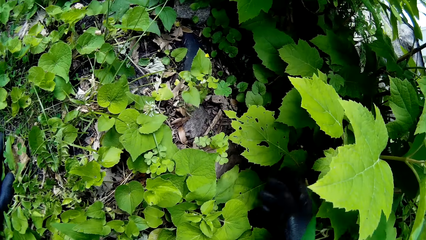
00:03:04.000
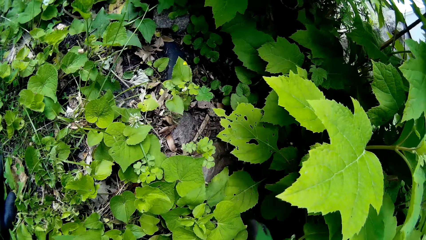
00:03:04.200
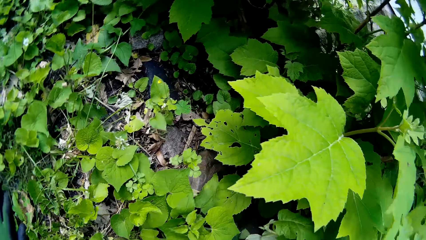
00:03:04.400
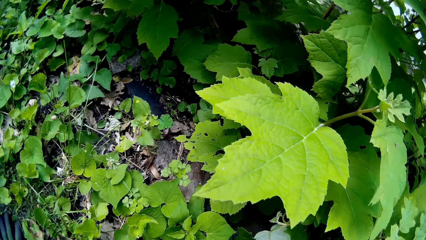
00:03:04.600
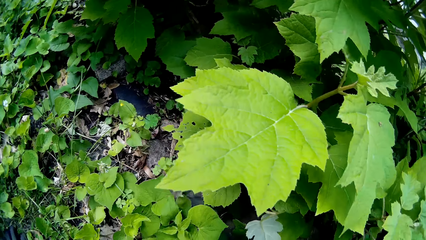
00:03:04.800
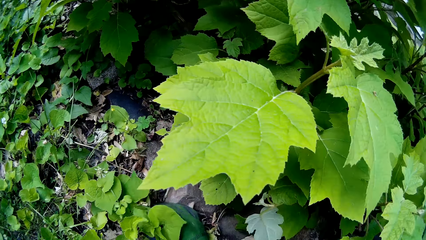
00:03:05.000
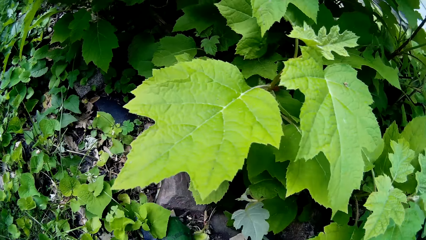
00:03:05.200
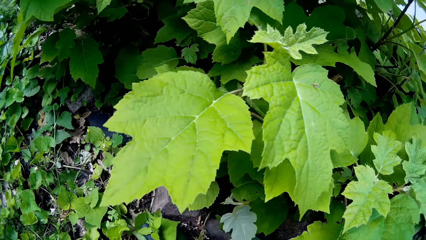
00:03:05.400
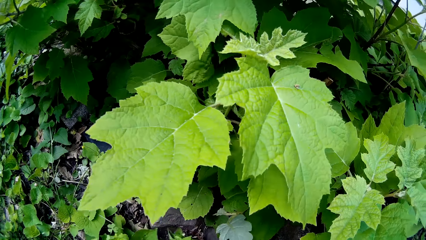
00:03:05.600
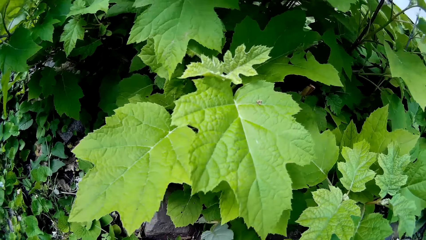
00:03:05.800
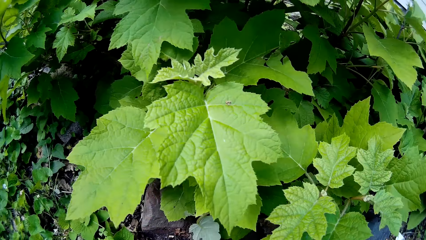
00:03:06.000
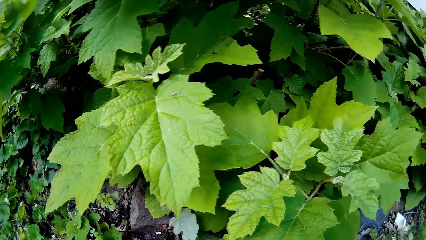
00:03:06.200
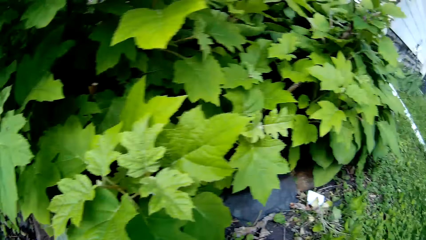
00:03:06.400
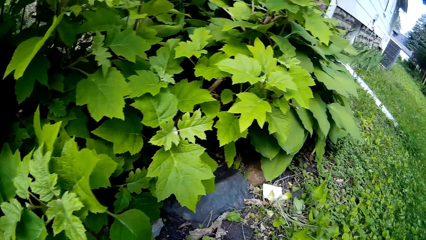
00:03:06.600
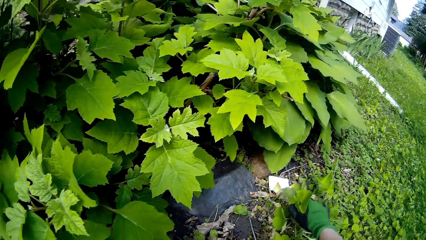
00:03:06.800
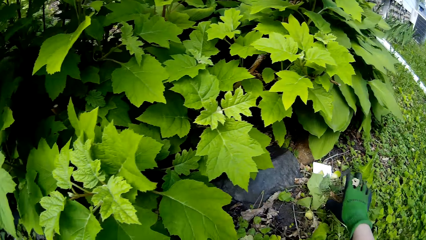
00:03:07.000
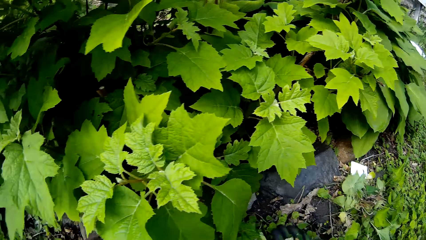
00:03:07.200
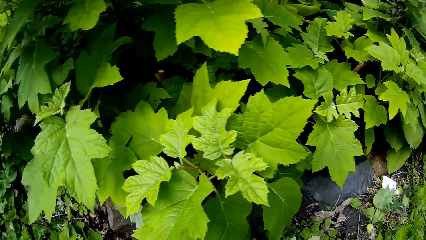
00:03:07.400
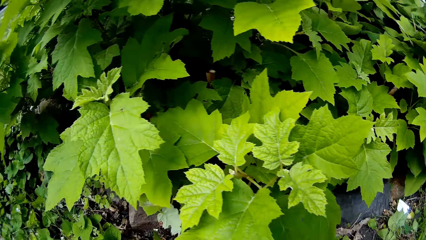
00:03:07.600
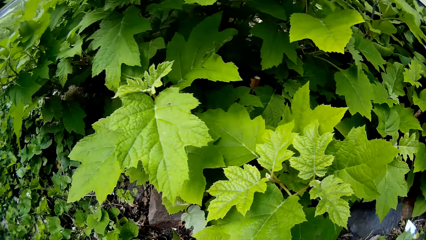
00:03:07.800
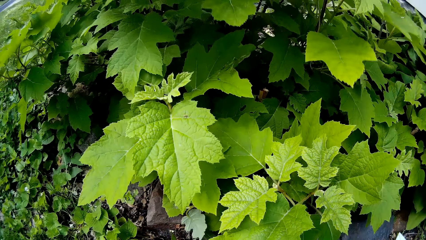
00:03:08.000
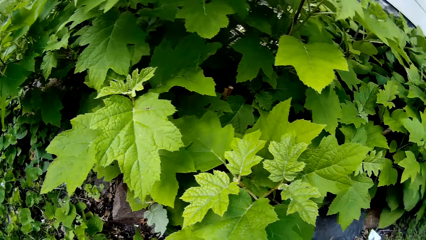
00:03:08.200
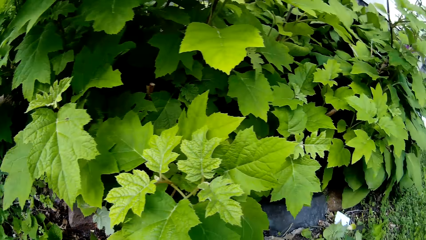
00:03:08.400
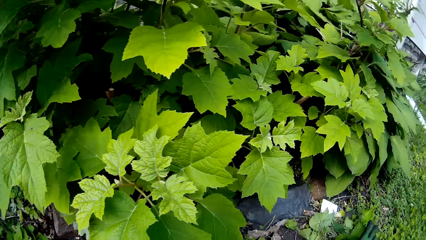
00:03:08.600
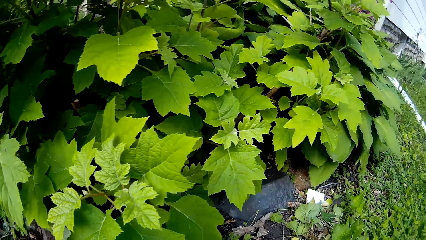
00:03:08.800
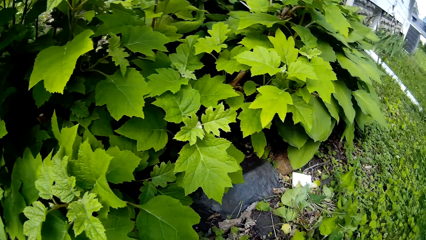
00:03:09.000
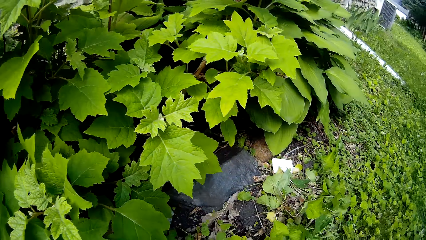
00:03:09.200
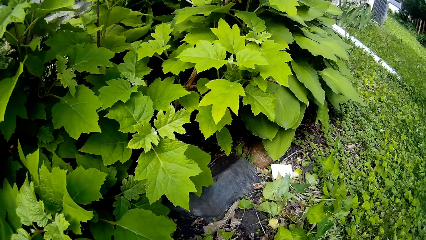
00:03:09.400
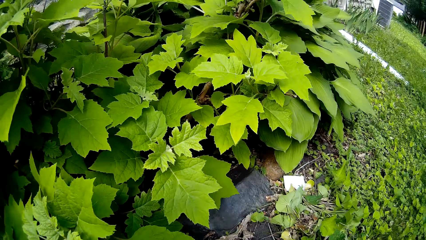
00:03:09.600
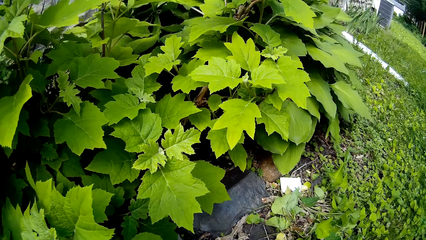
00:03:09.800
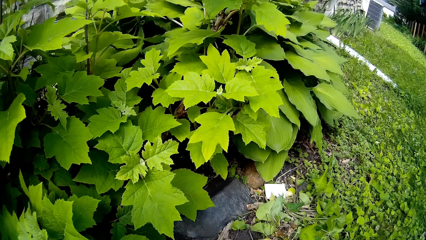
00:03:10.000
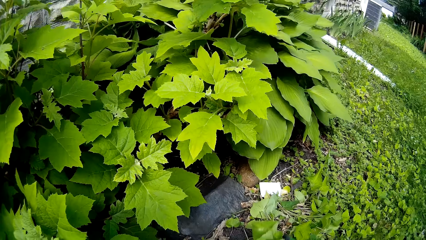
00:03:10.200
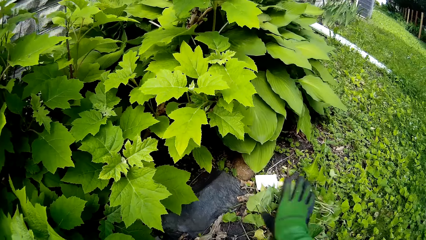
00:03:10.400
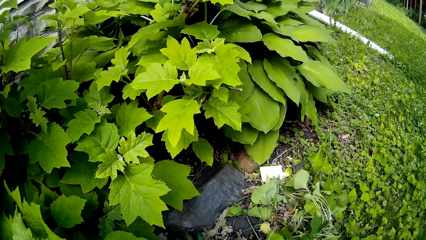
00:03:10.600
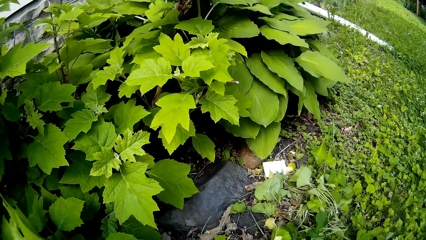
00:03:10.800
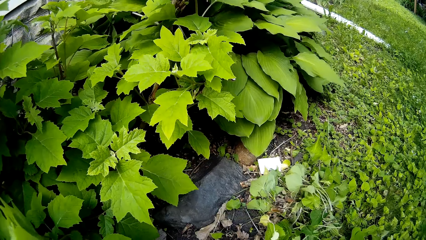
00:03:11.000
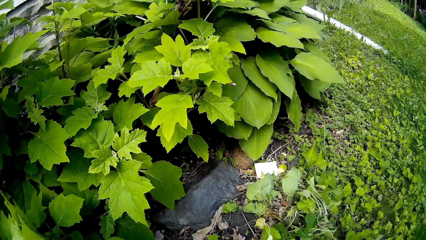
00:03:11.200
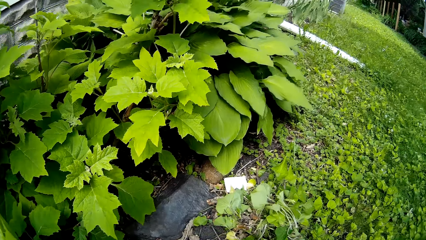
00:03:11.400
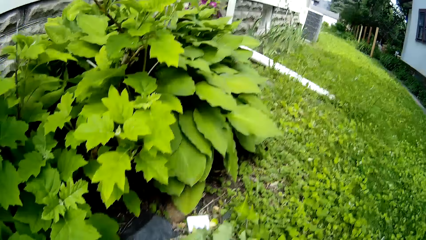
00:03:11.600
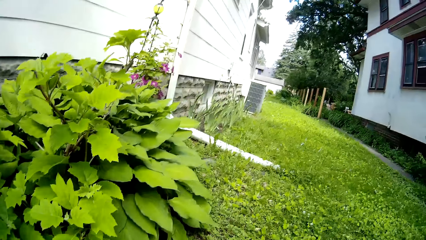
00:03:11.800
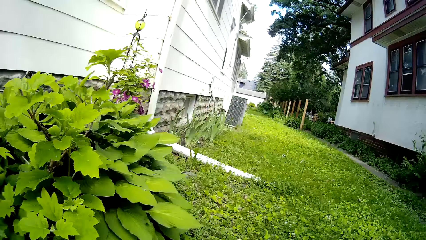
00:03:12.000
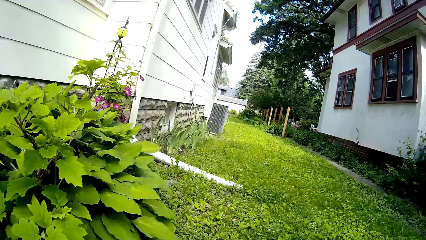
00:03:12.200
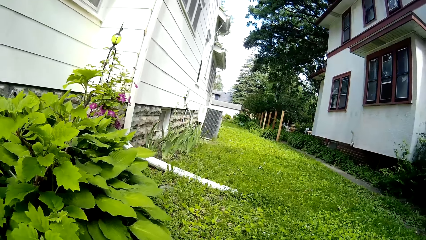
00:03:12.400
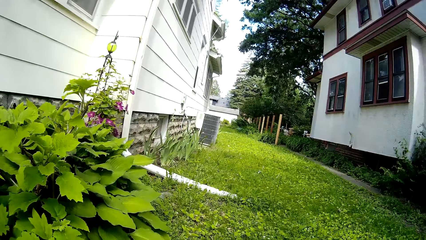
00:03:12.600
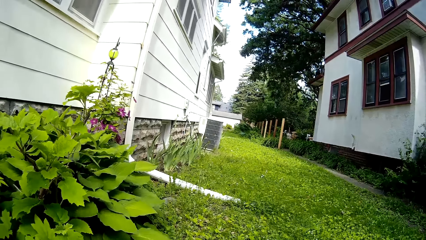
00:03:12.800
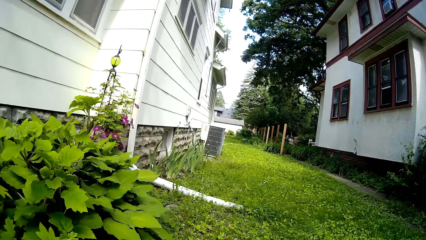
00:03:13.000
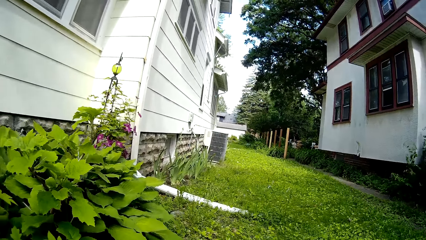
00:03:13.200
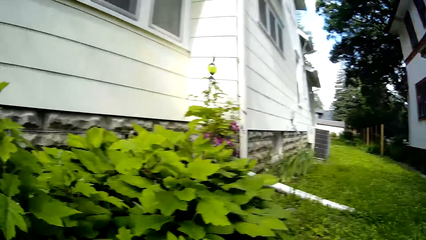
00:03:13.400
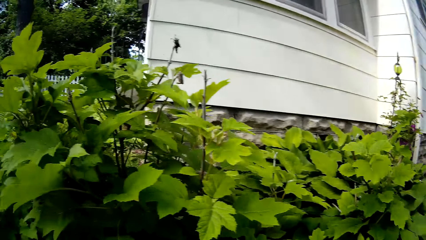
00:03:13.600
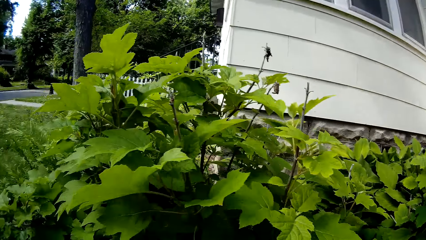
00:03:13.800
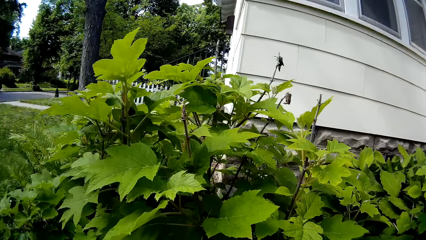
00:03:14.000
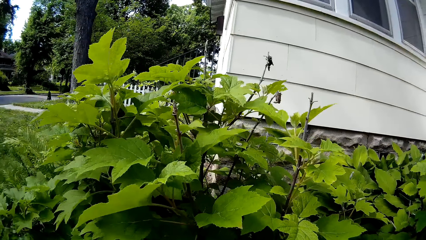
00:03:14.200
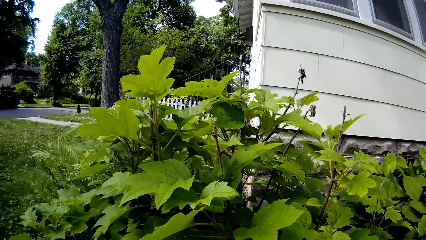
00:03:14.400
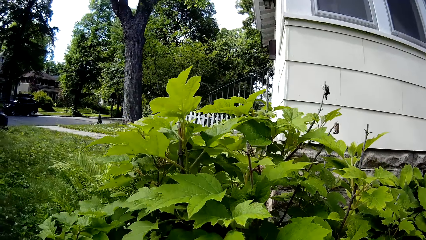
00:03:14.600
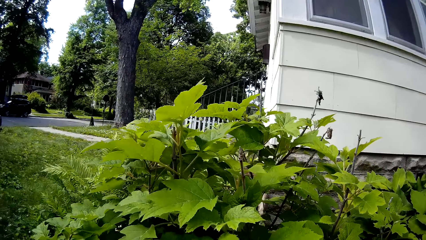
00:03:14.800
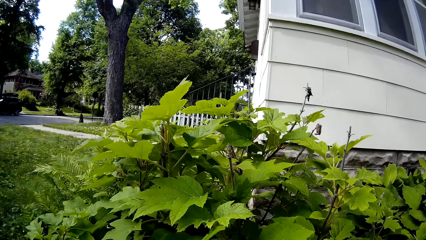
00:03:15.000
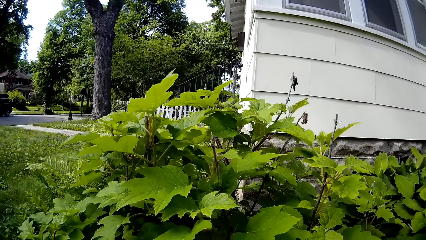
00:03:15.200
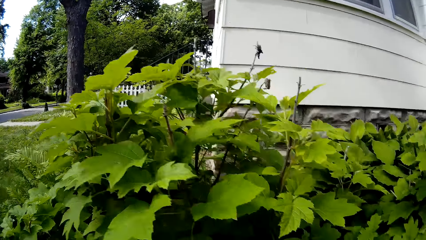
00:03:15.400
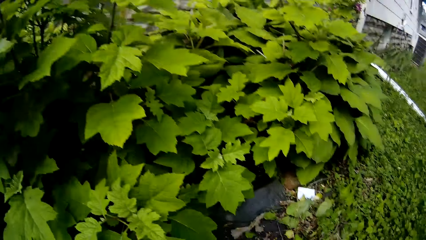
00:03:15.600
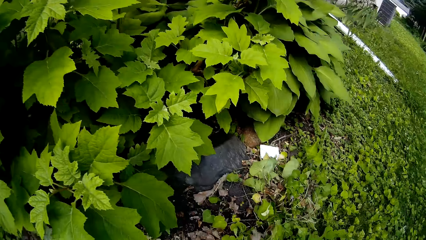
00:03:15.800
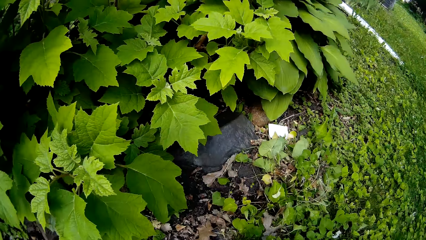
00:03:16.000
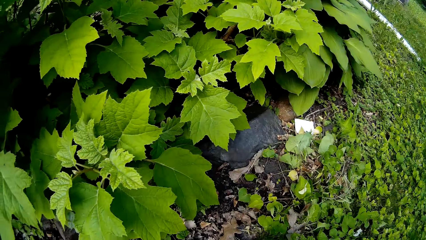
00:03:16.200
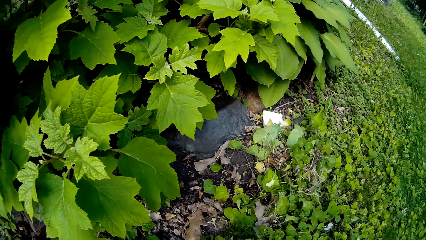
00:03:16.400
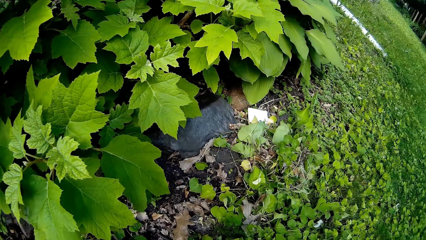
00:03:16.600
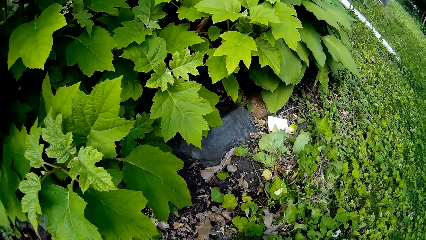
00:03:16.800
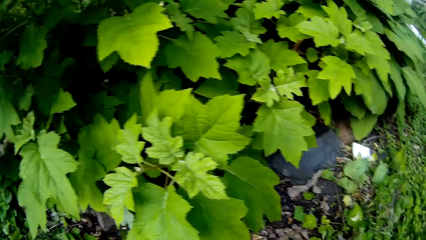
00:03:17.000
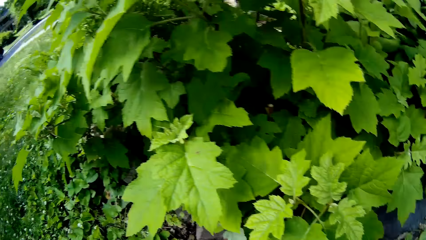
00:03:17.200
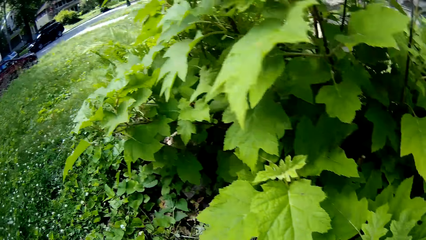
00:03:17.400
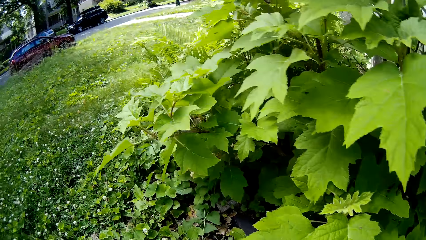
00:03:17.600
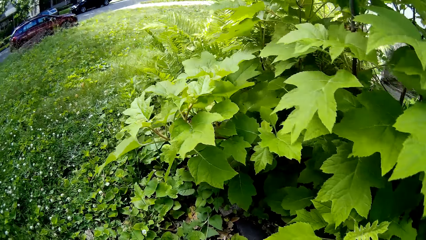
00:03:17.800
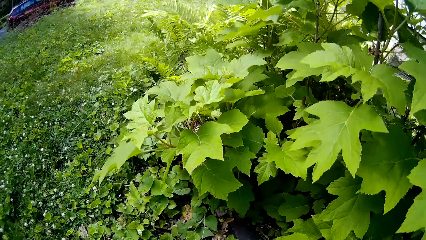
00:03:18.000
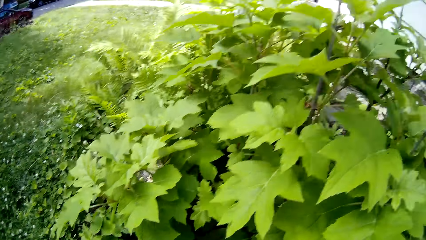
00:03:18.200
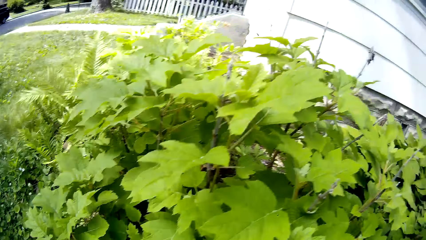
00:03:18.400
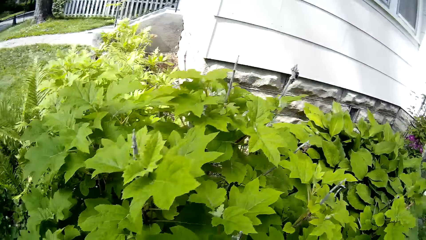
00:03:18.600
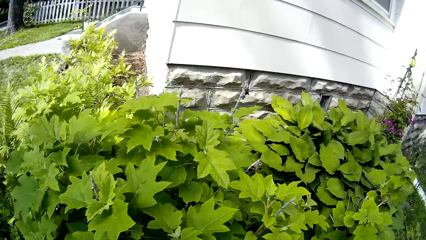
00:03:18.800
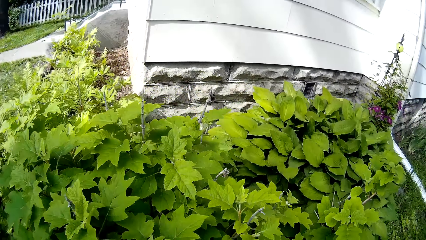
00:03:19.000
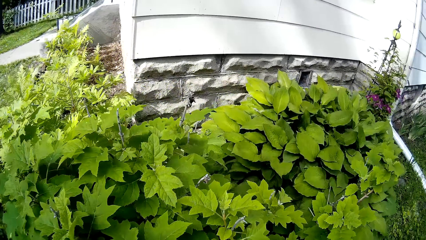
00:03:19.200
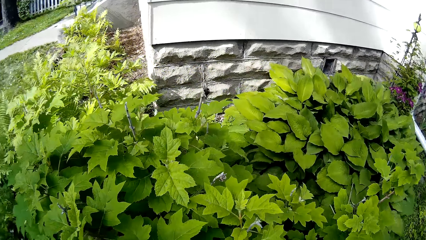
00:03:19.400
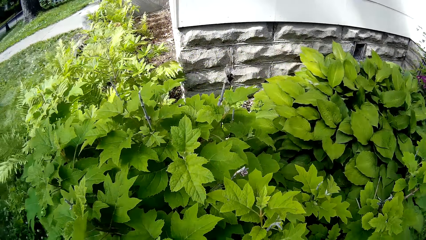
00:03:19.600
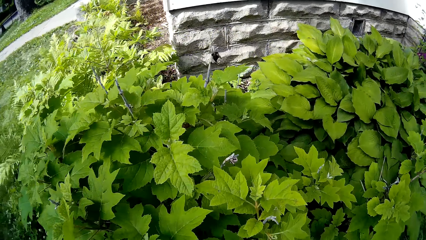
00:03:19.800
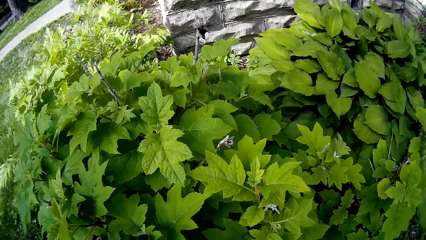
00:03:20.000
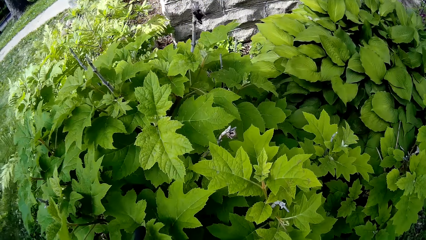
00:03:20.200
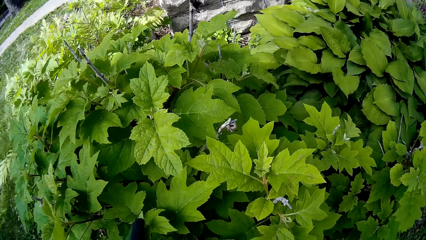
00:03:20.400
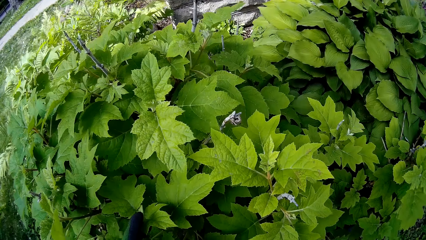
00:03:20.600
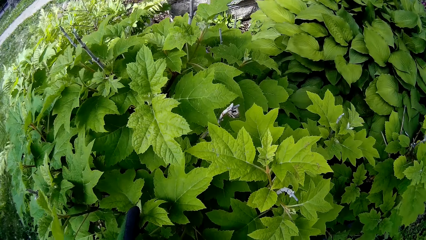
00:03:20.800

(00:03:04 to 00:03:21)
The camera wearer moves some leaves on the floor with her right hand. She looks around. She looks at the plant.
